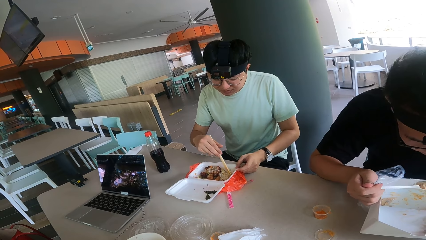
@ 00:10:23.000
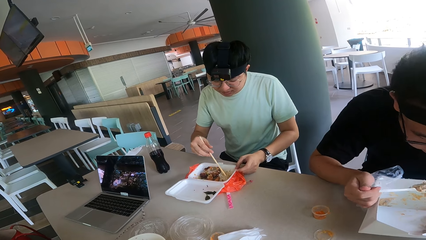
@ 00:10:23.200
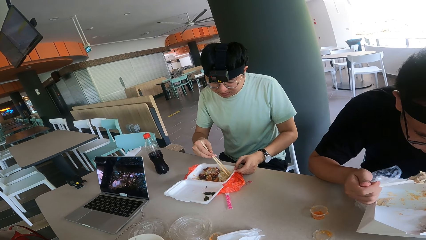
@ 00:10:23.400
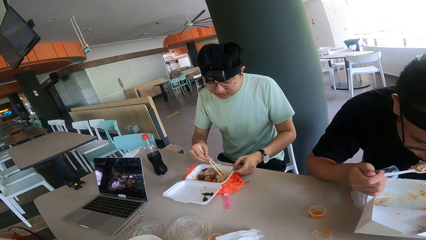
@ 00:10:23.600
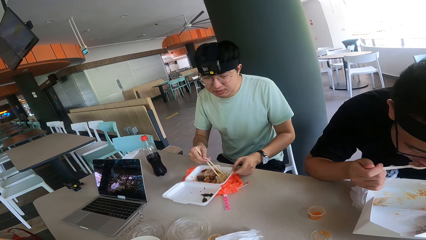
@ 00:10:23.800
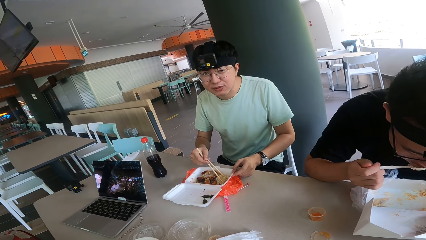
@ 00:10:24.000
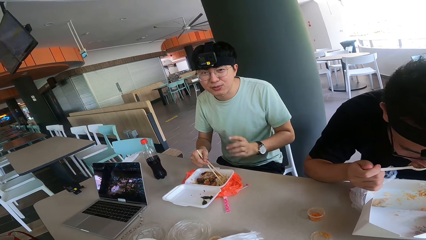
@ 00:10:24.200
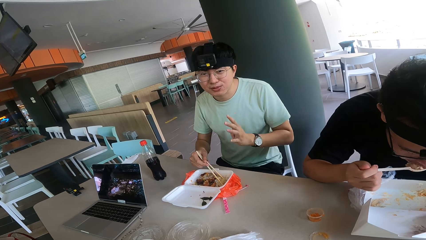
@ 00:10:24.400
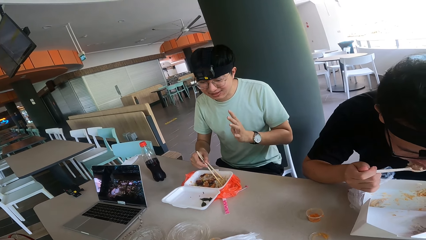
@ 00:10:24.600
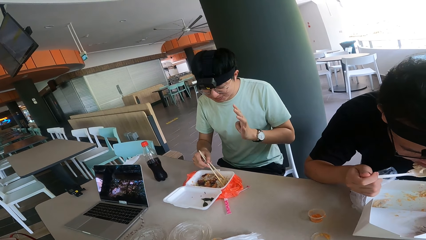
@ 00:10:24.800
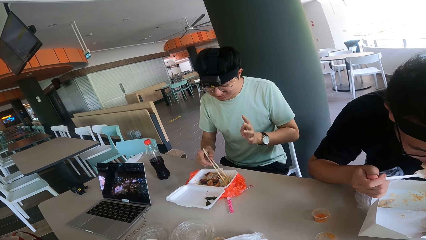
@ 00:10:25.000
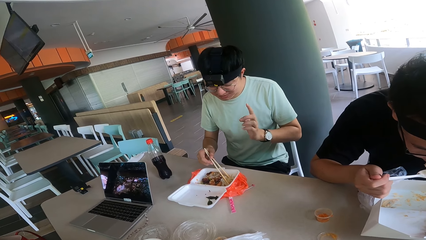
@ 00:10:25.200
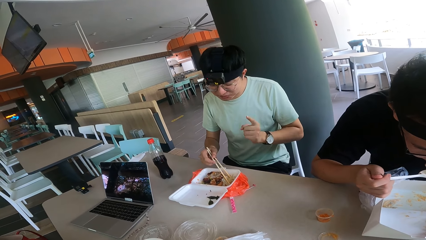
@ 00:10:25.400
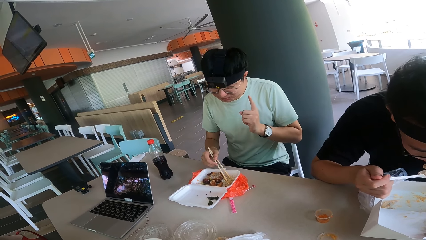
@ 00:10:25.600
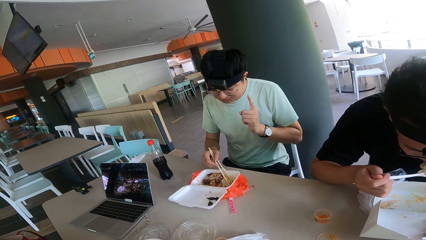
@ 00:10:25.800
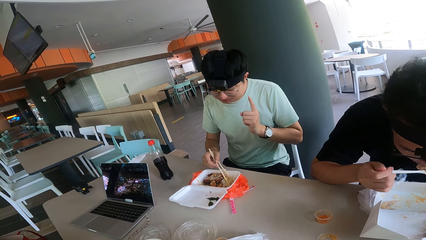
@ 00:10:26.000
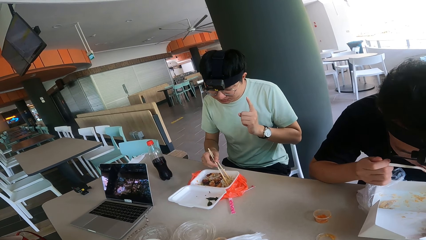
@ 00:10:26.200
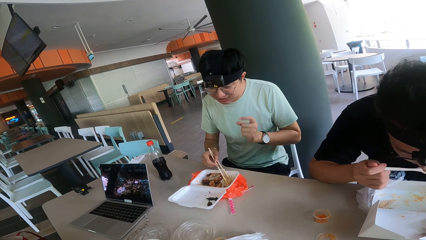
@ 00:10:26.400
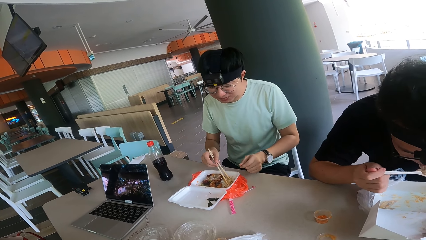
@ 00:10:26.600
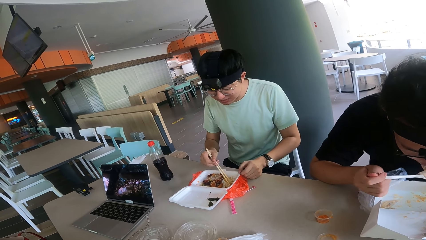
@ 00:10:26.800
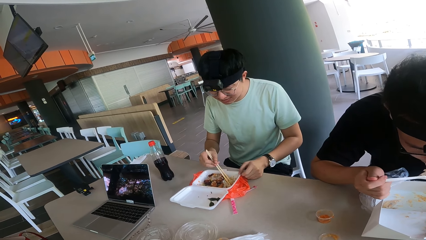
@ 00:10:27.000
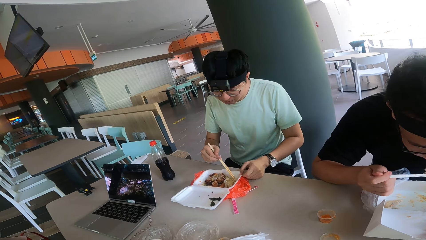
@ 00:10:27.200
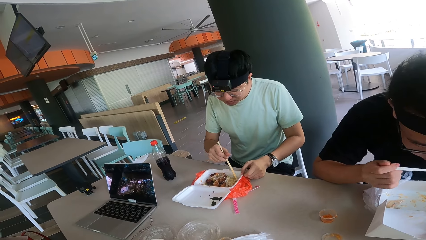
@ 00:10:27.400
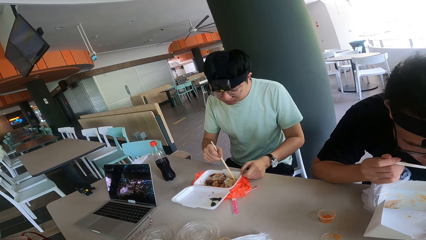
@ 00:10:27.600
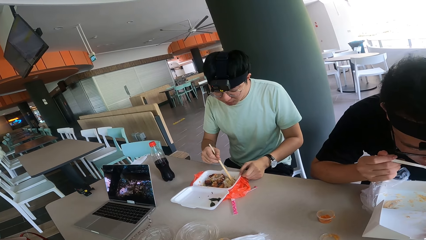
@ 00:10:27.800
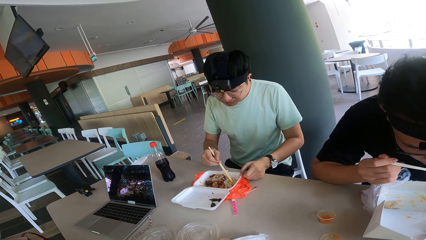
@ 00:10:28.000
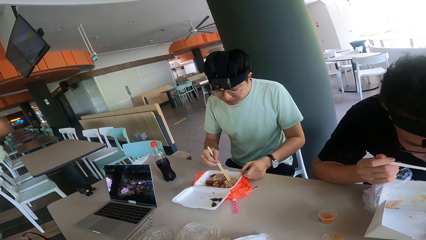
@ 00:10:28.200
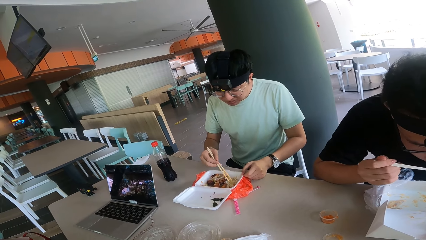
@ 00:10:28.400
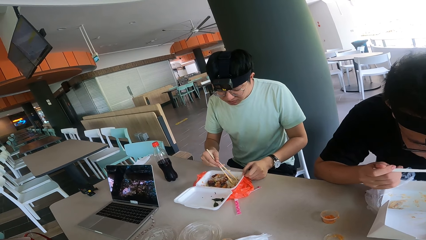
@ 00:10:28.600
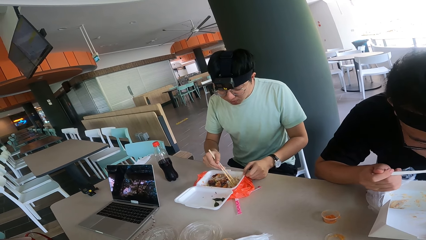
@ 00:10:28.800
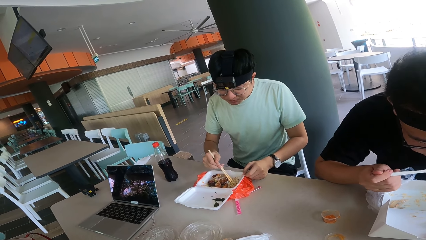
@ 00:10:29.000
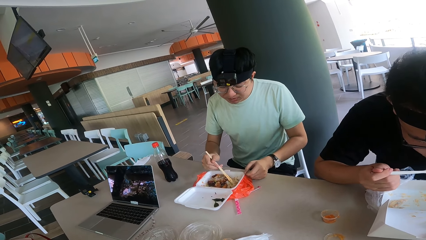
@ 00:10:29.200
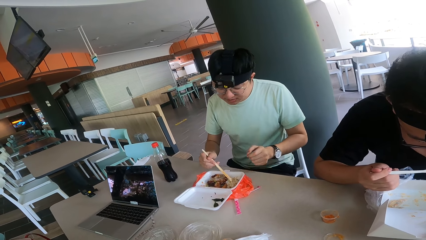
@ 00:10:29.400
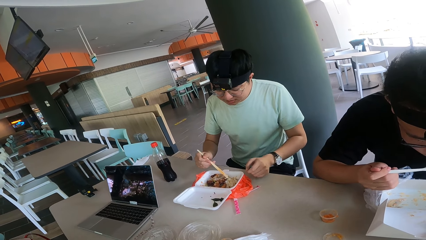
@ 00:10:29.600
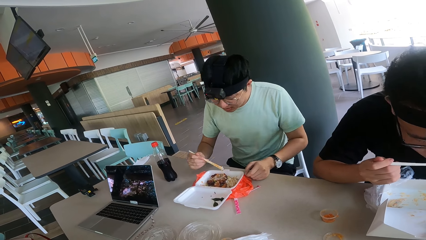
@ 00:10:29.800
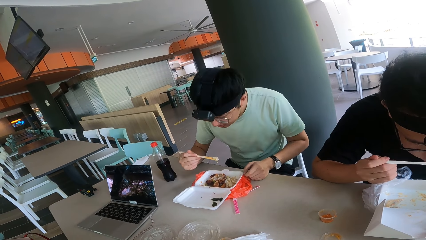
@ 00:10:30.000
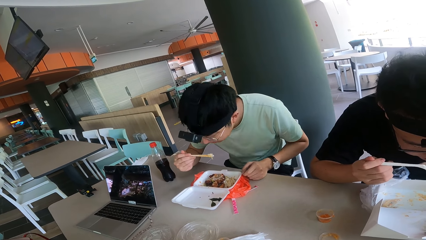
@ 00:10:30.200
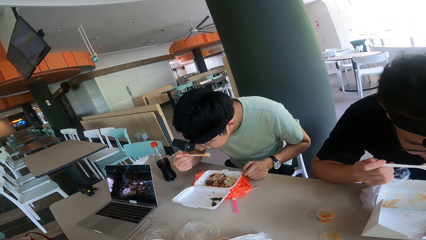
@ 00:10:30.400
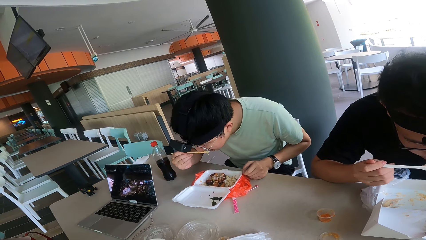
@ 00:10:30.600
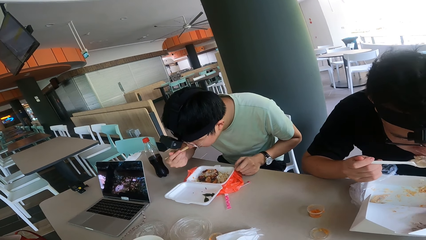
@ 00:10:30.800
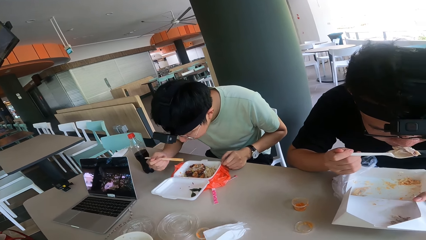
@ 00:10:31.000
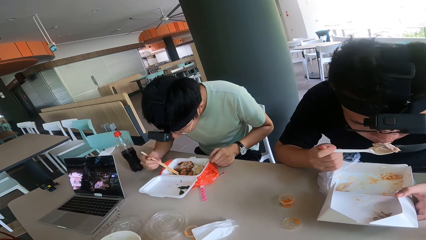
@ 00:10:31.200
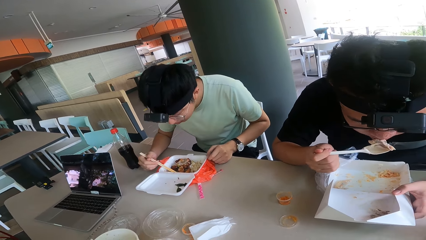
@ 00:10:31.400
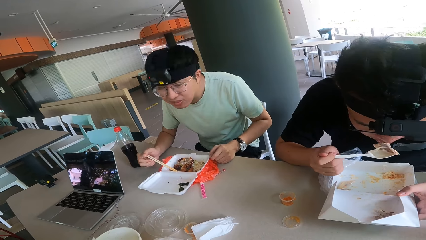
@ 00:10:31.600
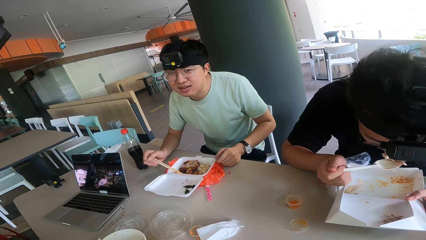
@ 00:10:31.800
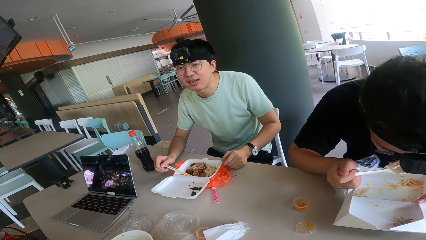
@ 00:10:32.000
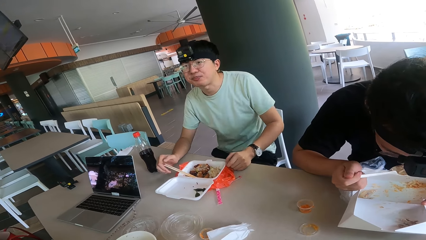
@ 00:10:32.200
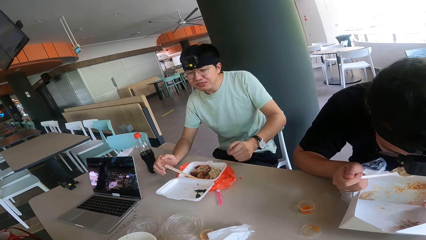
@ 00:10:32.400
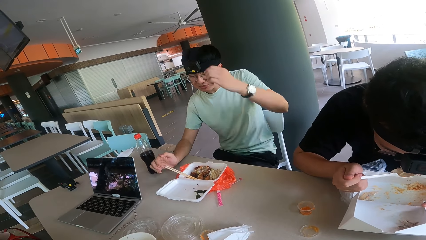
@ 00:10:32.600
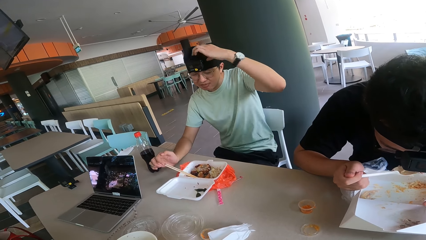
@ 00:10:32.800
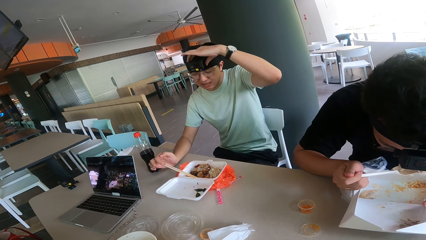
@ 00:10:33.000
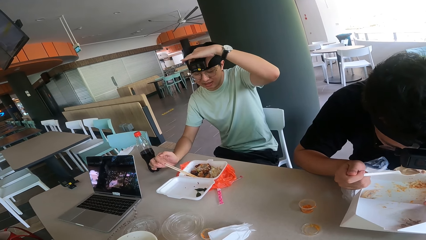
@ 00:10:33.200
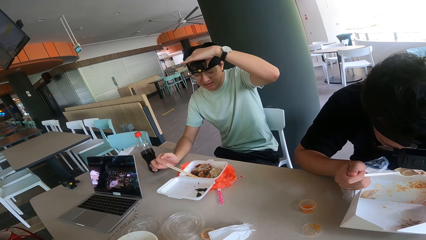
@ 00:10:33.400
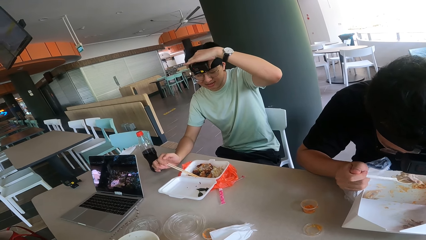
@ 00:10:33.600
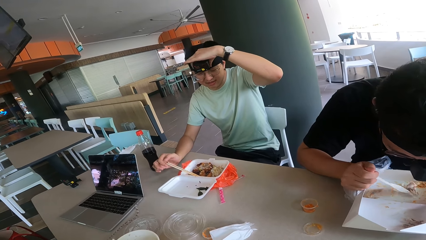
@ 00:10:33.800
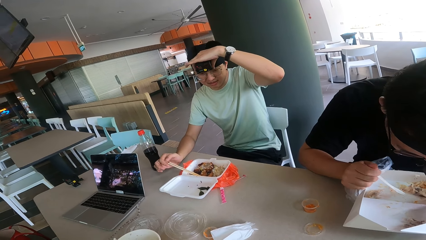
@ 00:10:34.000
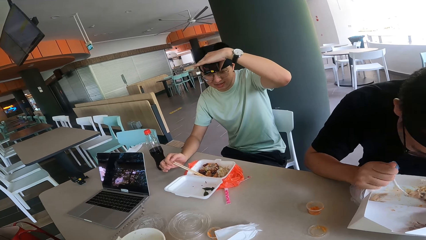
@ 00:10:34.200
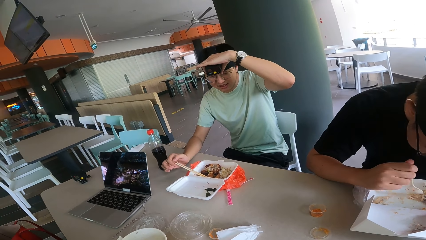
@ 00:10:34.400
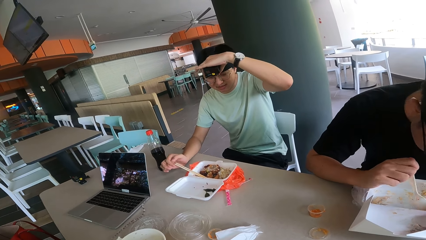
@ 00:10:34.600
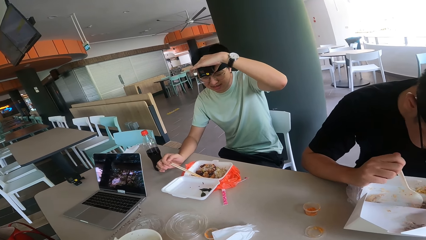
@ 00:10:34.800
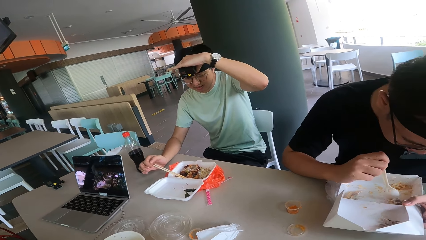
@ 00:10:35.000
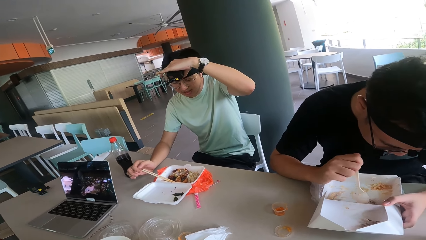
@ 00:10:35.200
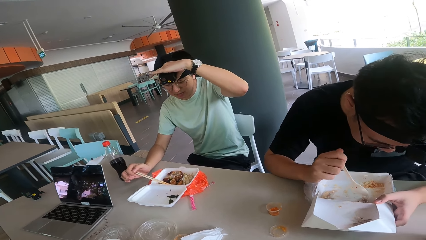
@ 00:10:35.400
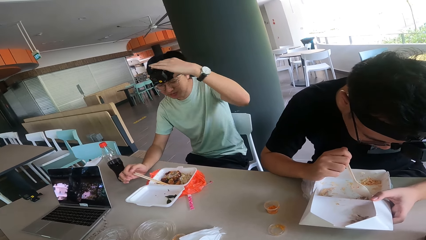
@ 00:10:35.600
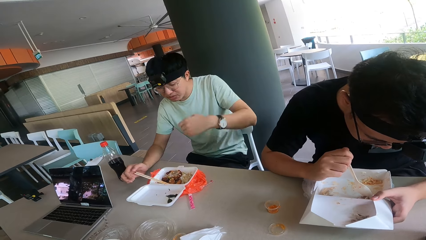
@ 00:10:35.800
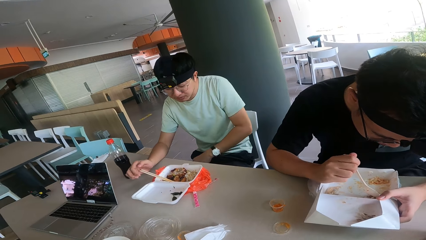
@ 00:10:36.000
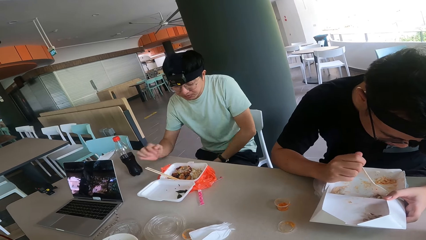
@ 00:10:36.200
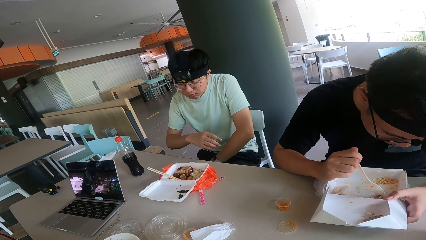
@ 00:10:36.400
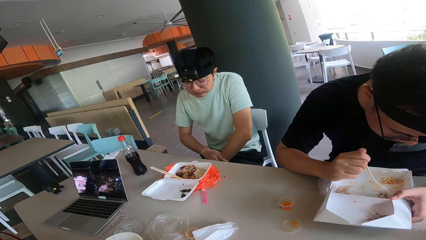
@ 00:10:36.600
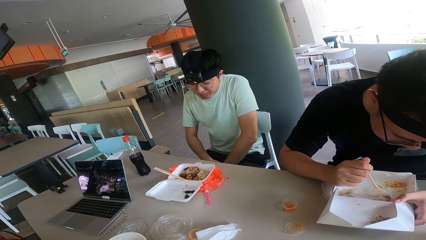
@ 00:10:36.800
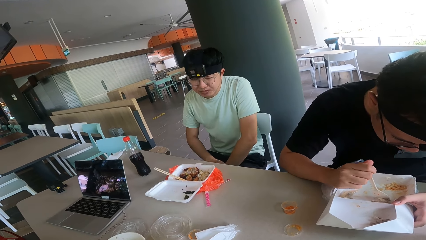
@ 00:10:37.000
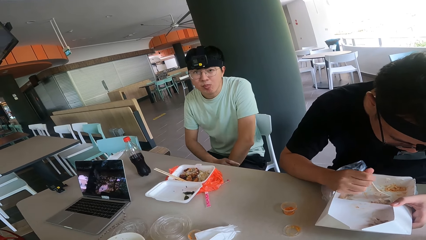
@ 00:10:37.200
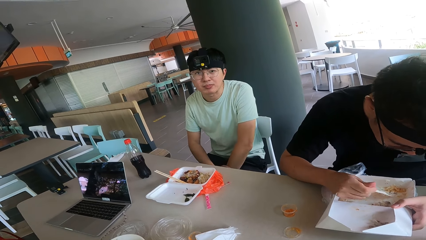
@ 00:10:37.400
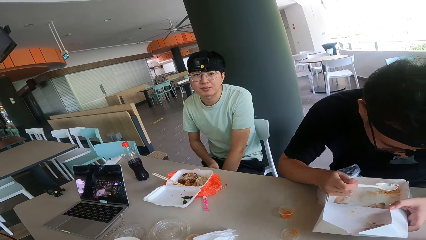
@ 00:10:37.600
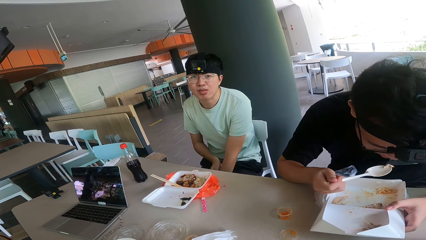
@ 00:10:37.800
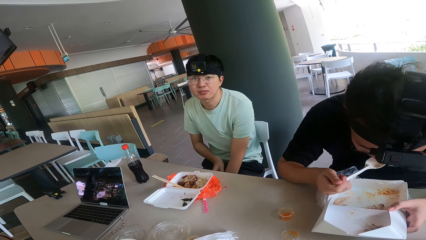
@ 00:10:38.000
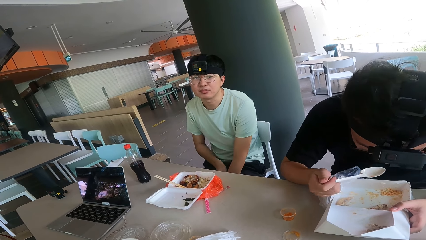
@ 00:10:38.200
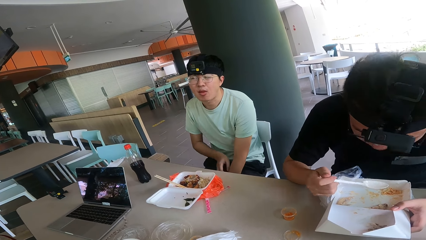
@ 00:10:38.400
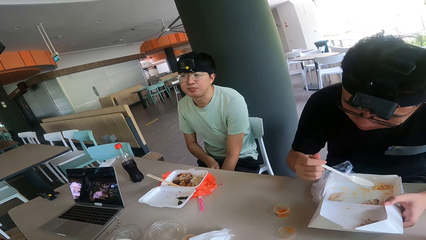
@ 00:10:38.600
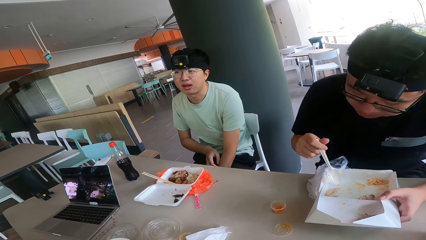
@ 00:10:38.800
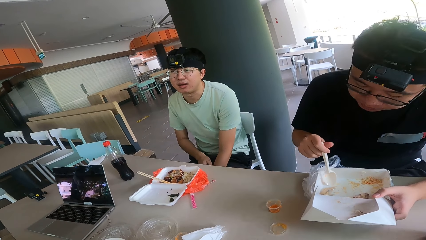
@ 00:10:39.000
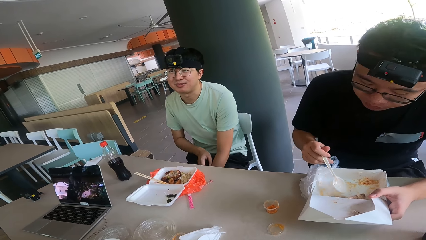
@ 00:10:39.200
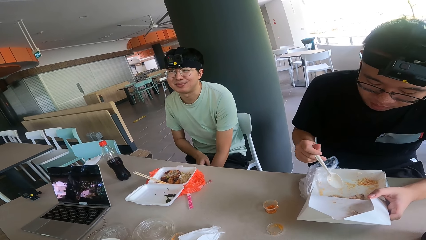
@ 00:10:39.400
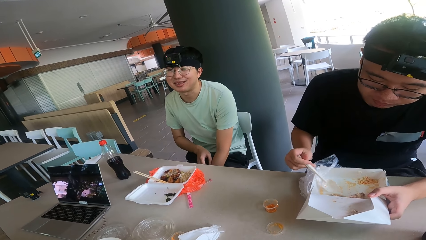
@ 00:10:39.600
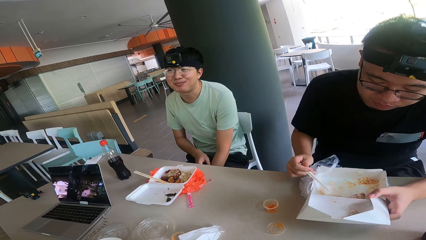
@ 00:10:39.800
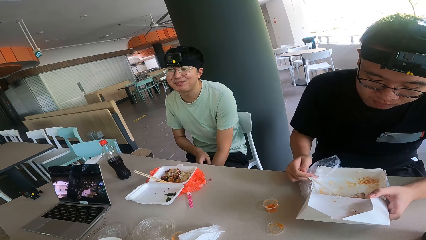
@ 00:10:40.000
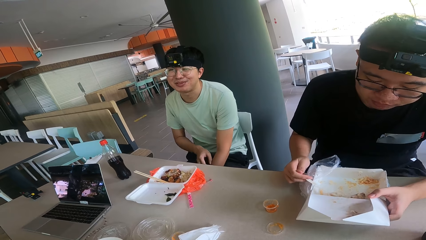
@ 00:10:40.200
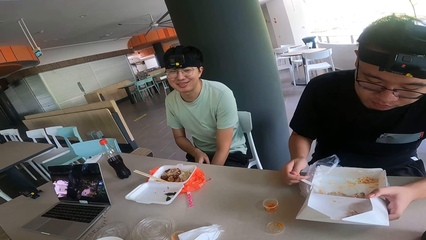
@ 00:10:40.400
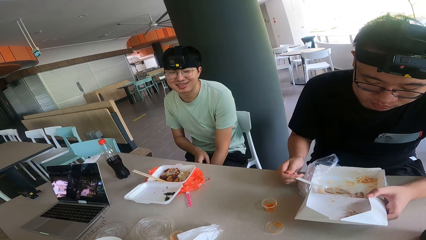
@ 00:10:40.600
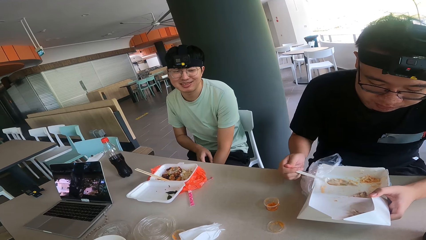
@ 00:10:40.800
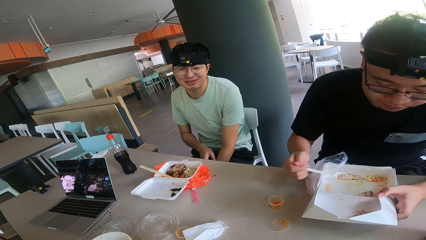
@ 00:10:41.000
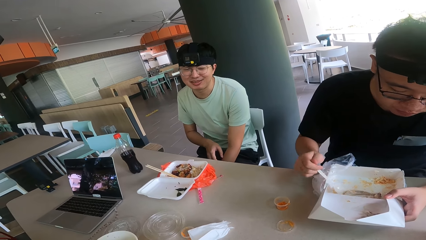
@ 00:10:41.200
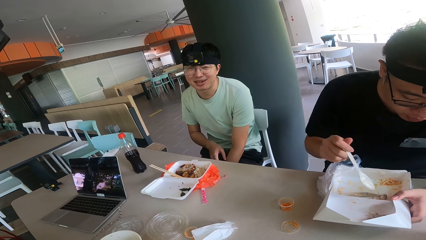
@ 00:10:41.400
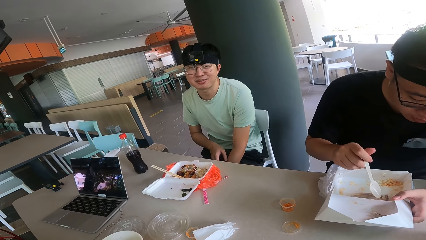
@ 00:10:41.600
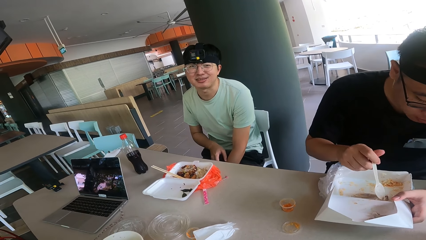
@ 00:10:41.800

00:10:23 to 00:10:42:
A man talks with the camera wearer. A person eats the food. Another person eats the food. The other person holds the camera. Another man eats food. The camera wearer looks at the other person.
